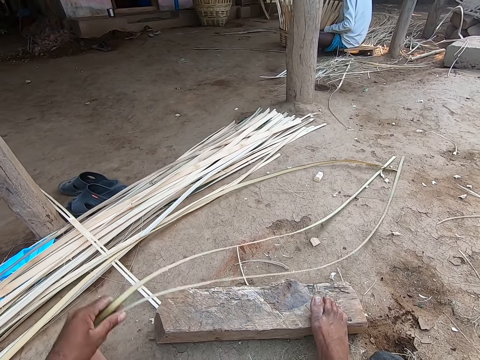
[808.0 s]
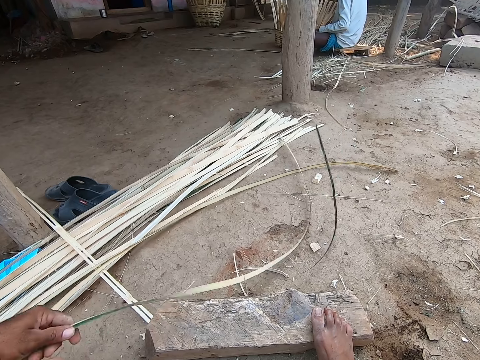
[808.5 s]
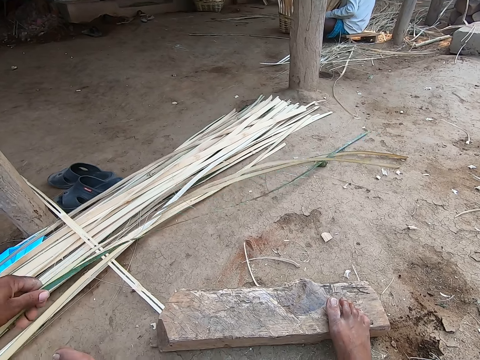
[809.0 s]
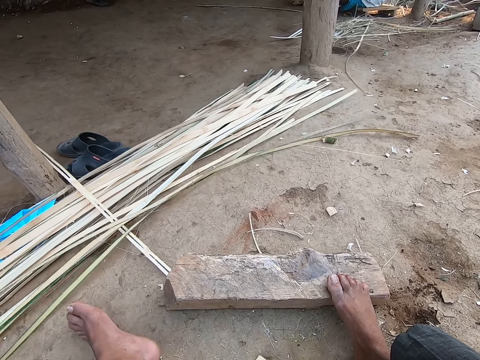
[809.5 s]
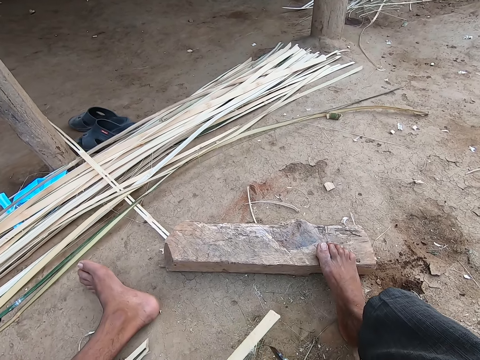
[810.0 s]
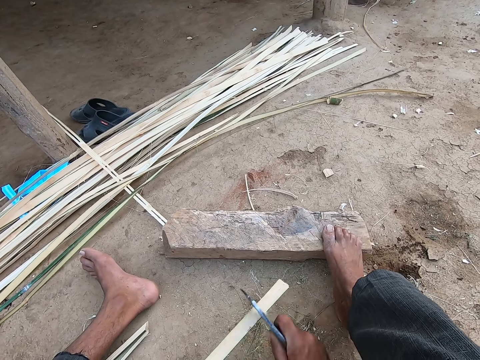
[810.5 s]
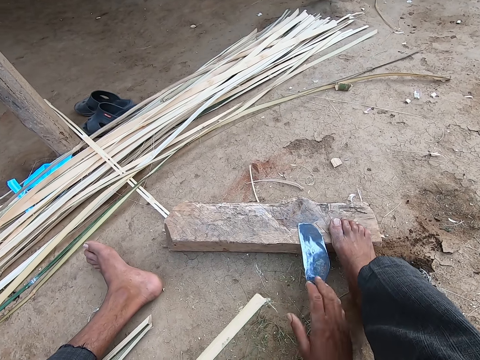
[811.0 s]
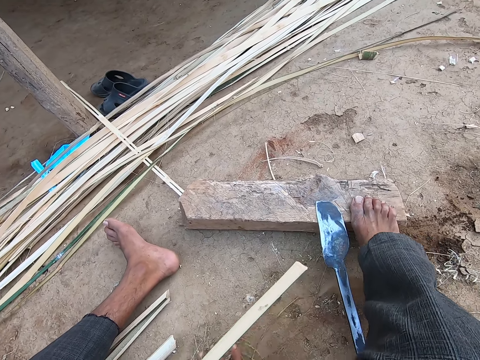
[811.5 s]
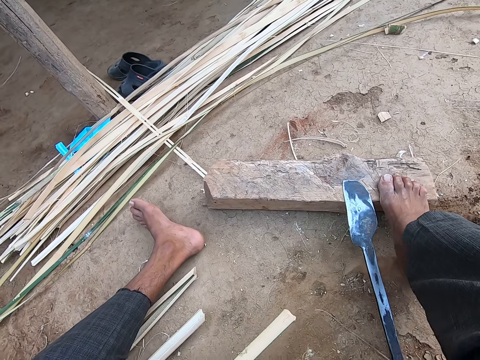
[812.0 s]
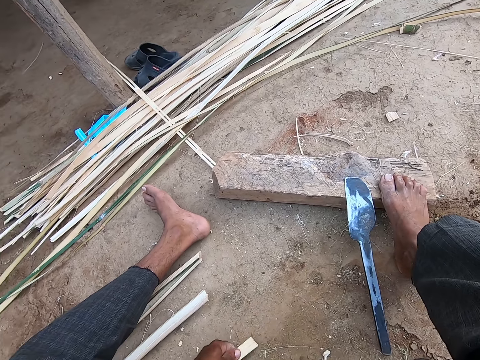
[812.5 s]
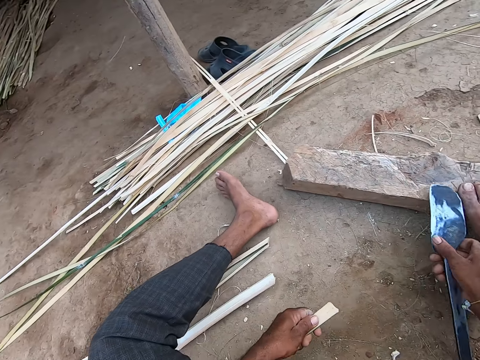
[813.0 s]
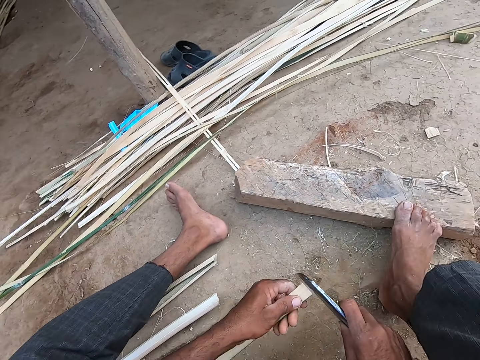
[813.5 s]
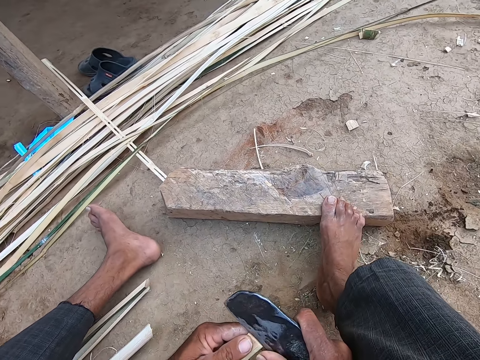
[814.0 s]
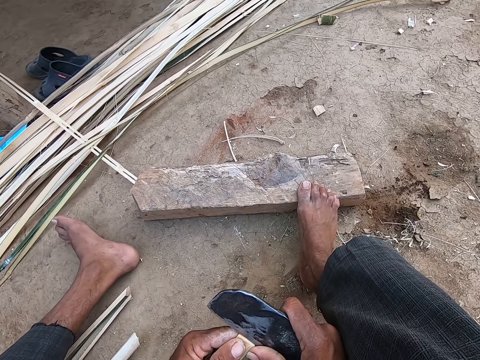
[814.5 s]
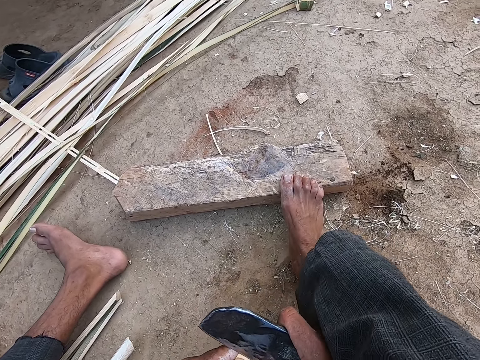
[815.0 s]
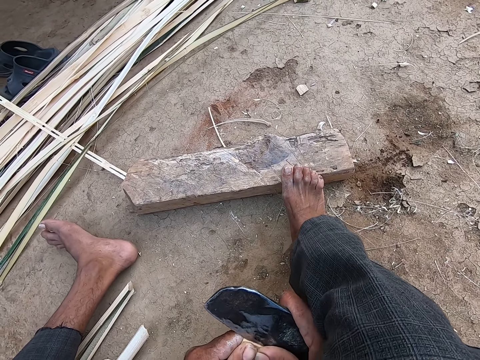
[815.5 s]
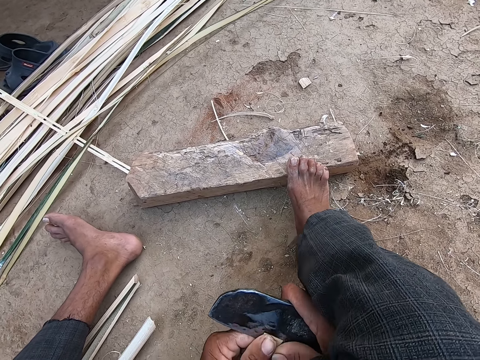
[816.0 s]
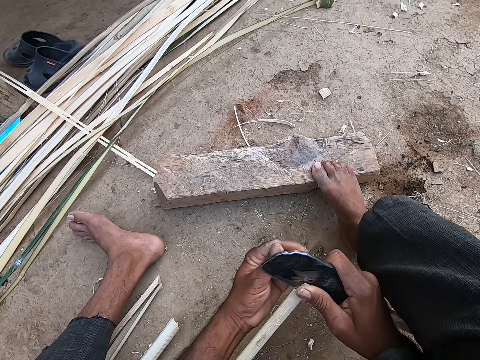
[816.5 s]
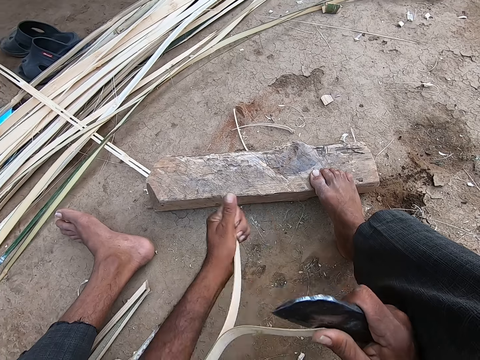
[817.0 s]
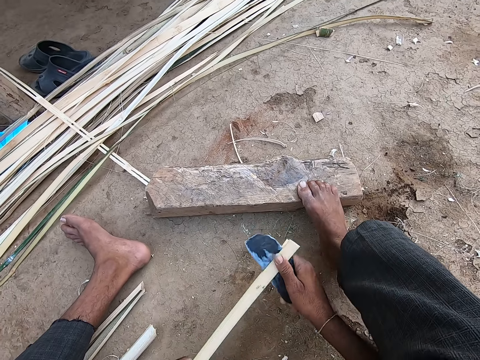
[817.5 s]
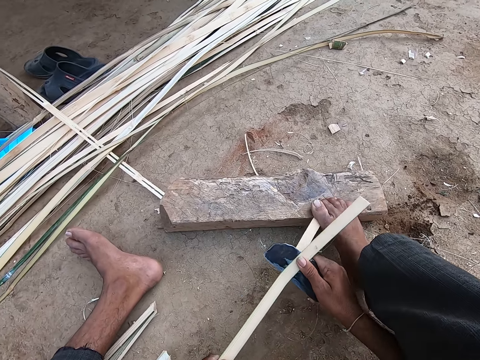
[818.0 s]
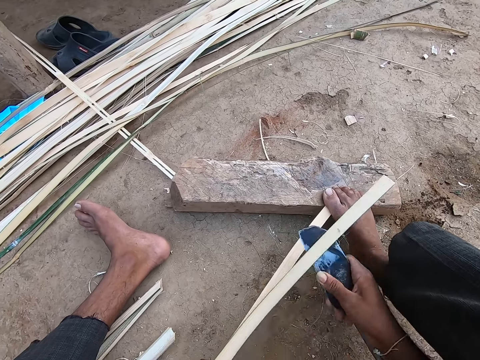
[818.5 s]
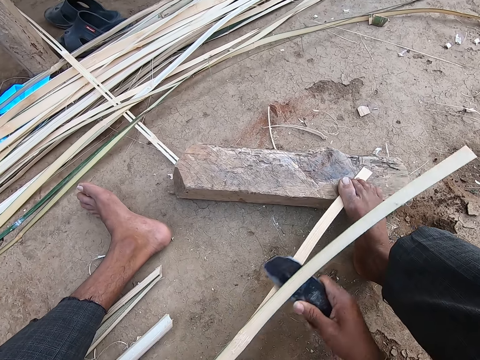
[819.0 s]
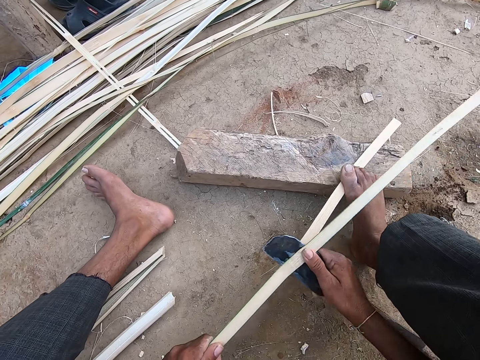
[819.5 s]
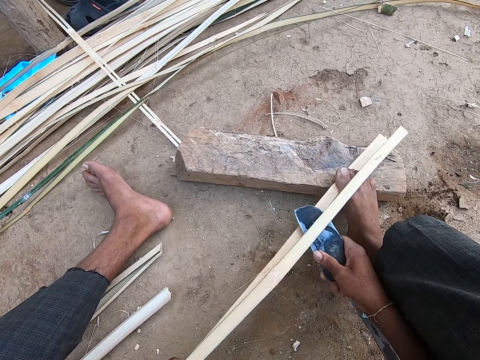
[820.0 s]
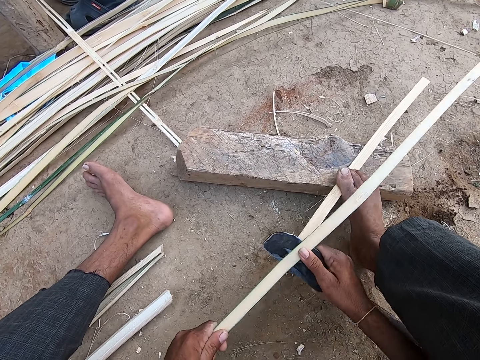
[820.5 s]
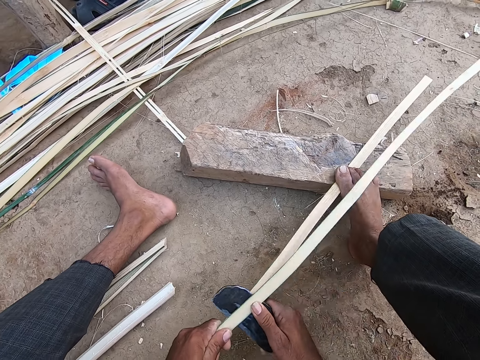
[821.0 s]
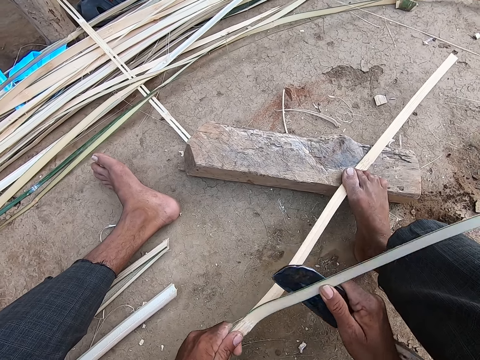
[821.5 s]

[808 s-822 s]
The camera wearer adjusts bamboo sticks on the ground with the left hand. He drops the bamboo sticks on the bamboo sticks on the floor with his left hand. He scrapes the bamboo sticks with the sickle in his right hand. He drops the sickle on the wood with his right hand. He moves the bamboo sticks or soil on the wood on the floor with his right hand. He picks the sickle from the wood with his right hand. He splits the bamboo stick with the sickle in his right hand.

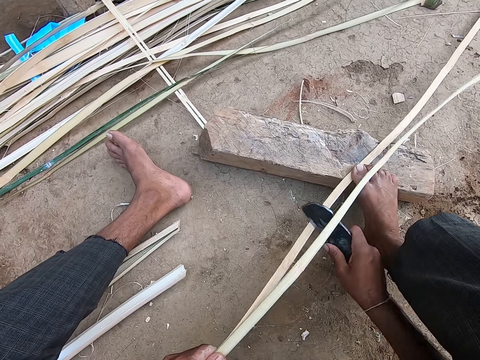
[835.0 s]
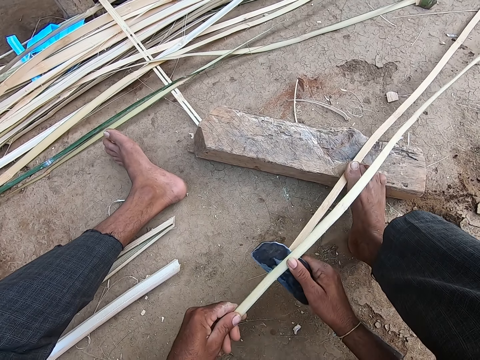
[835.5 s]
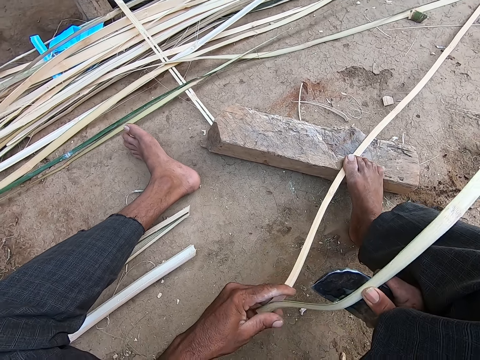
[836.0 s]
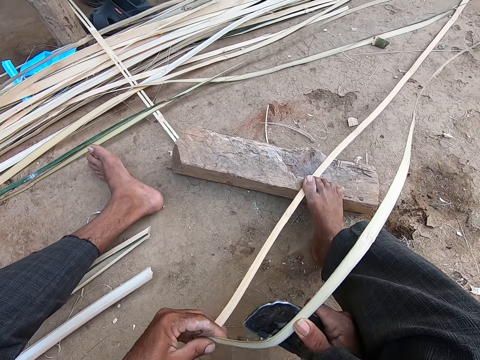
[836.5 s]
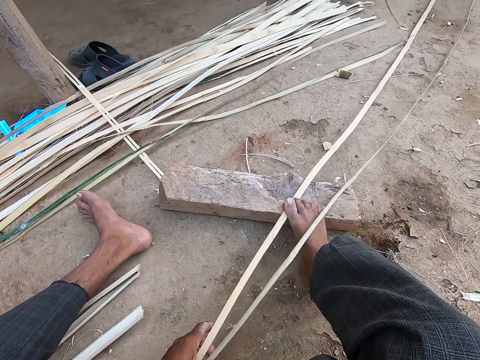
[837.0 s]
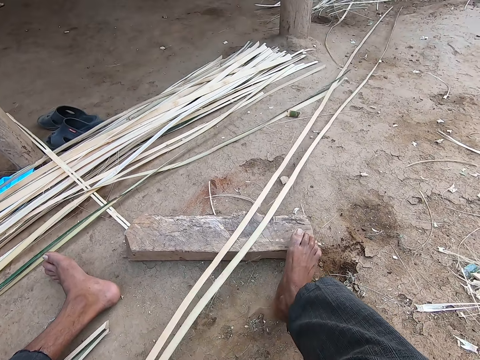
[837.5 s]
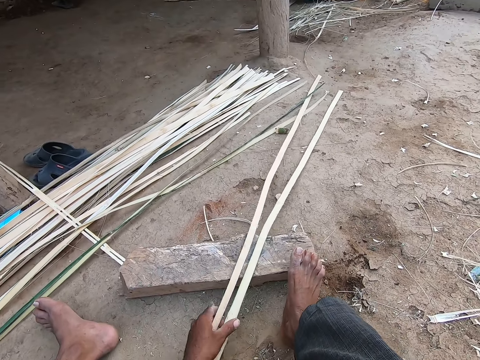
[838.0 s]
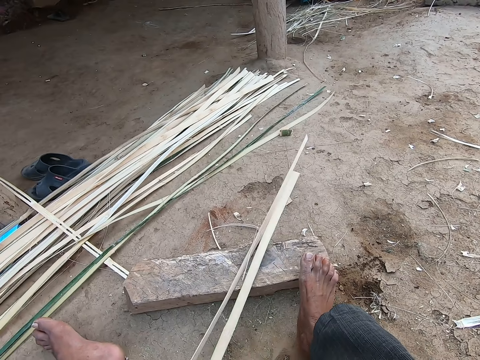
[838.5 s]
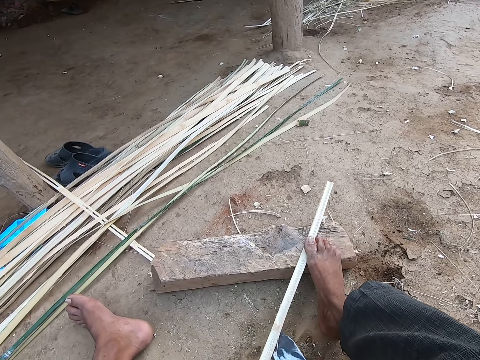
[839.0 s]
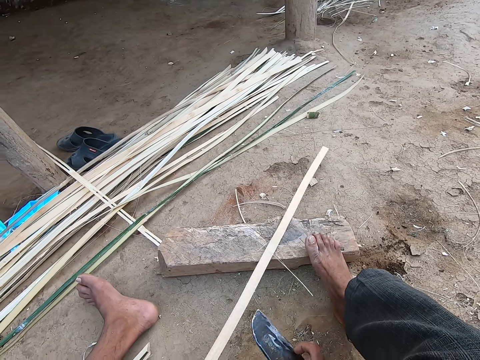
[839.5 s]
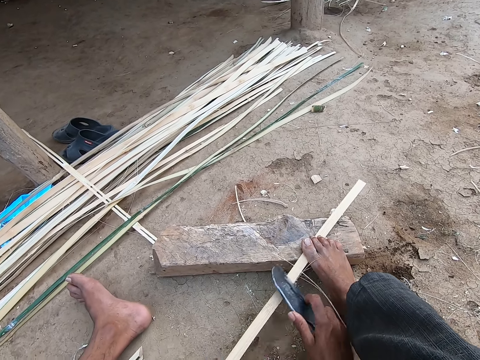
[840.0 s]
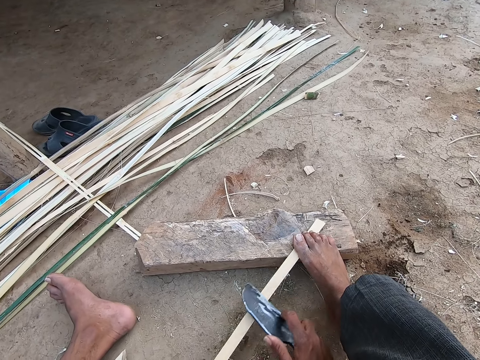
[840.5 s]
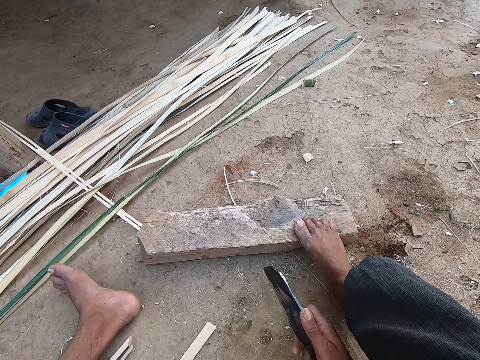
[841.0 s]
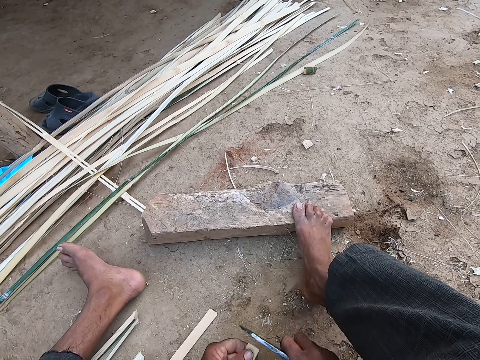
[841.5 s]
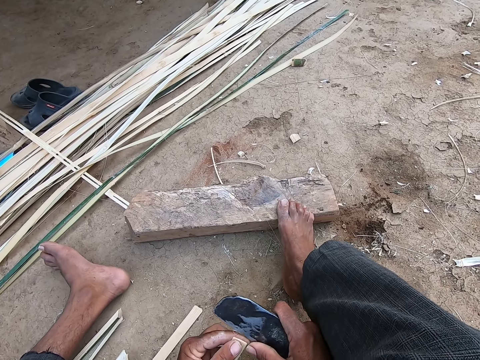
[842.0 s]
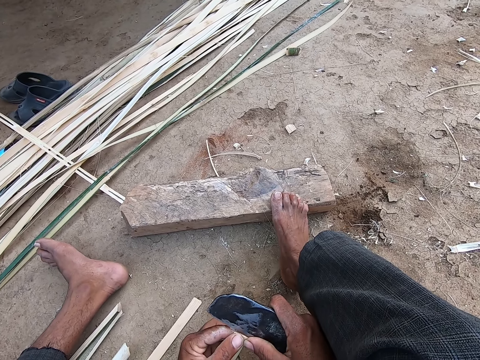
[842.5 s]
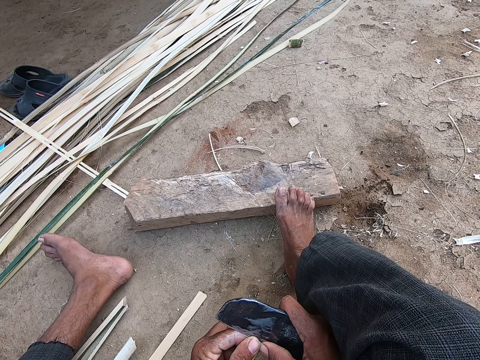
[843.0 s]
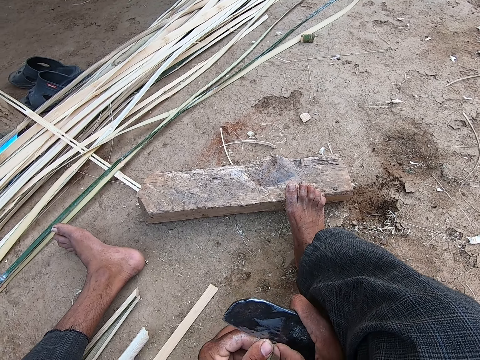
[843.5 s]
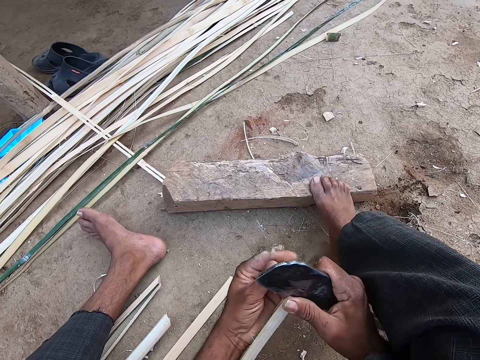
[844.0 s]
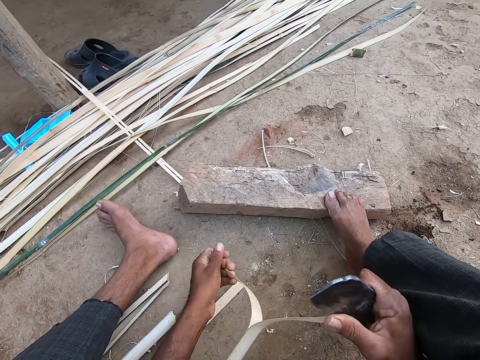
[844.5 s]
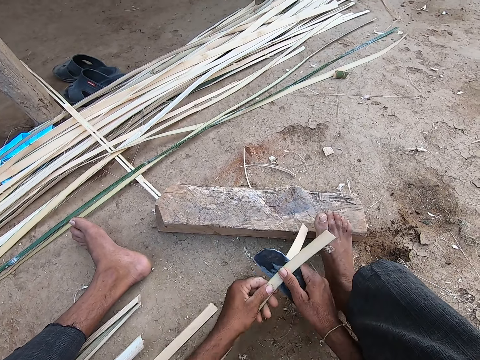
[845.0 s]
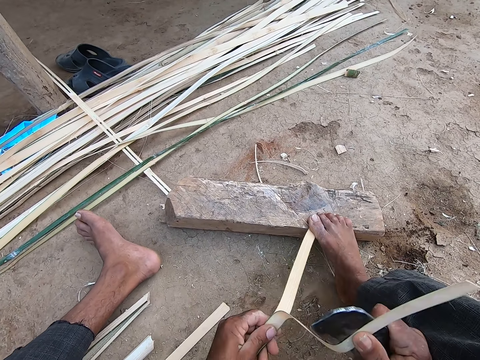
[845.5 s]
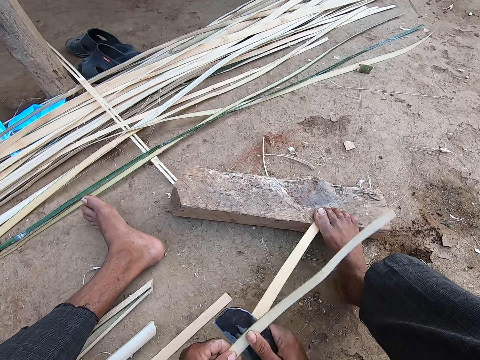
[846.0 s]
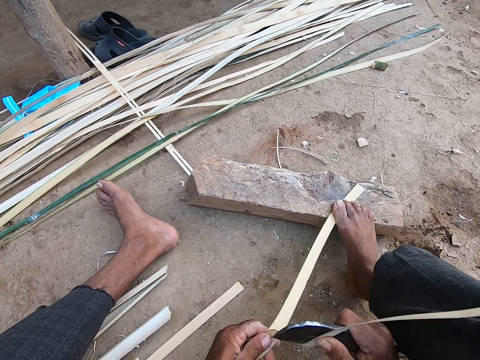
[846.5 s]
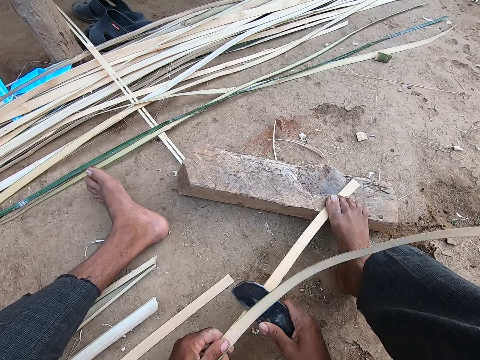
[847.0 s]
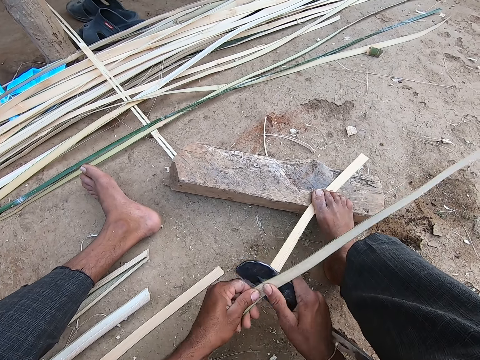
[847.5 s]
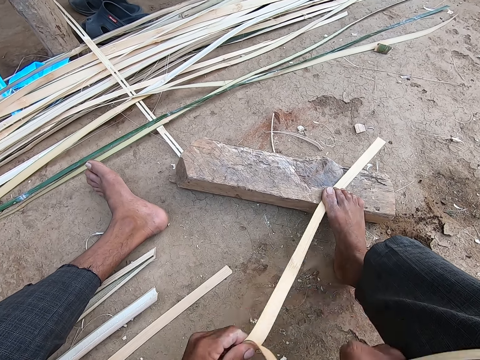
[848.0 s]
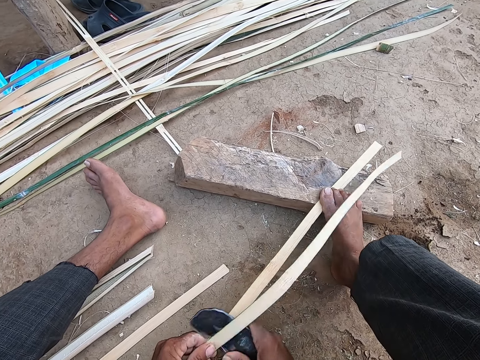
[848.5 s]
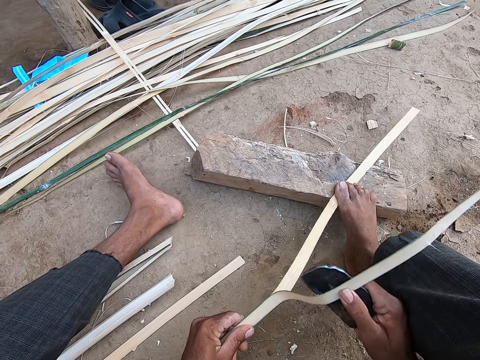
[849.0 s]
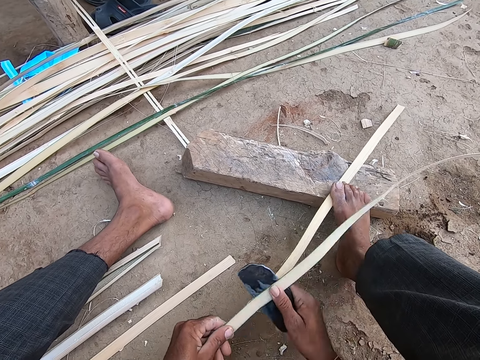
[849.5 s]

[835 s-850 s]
The camera wearer pulls the canes on the ground with his left hand. He holds the cedar bark and peels the cedar bark. He scrapes the cane with the knife in his right hand. He picks a cane from the ground with his left hand. He splits the cane with the knife in his right hand. He splits the cane with both hands. He splits the cane with the knife in his right hand. He places his right leg on the cane.
